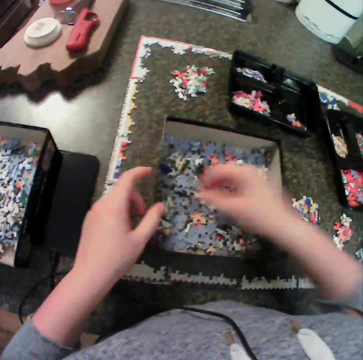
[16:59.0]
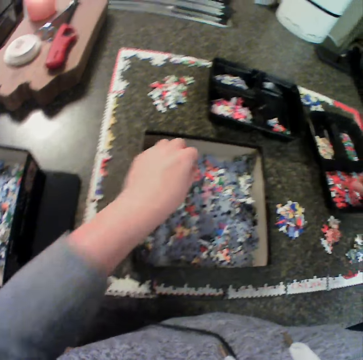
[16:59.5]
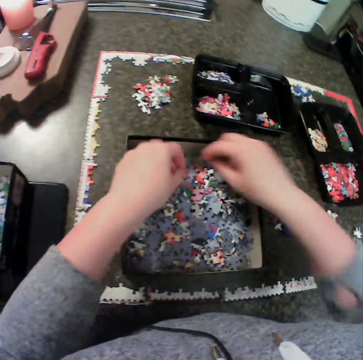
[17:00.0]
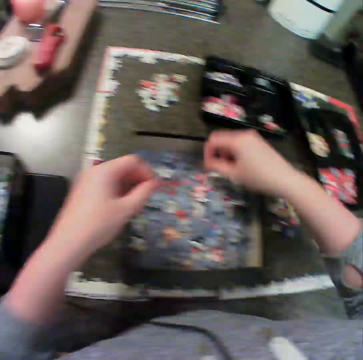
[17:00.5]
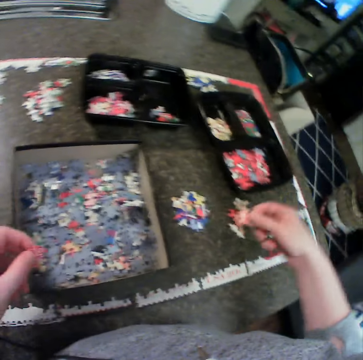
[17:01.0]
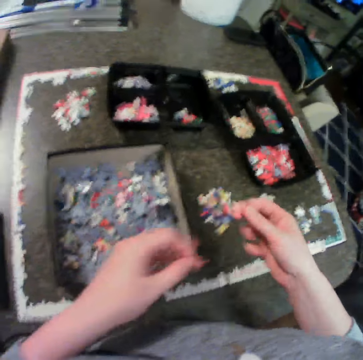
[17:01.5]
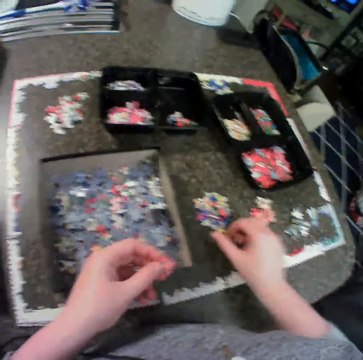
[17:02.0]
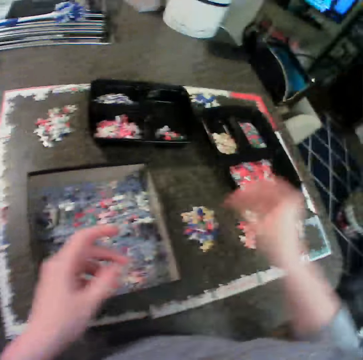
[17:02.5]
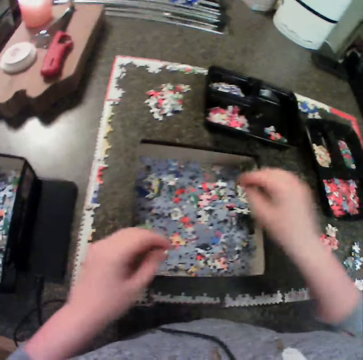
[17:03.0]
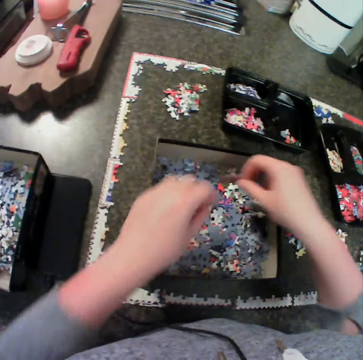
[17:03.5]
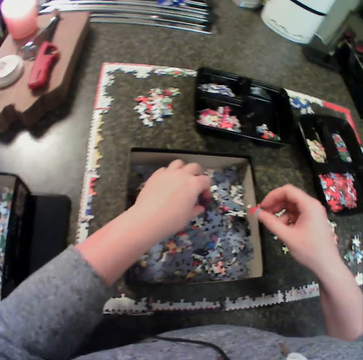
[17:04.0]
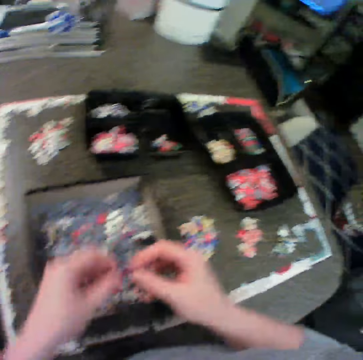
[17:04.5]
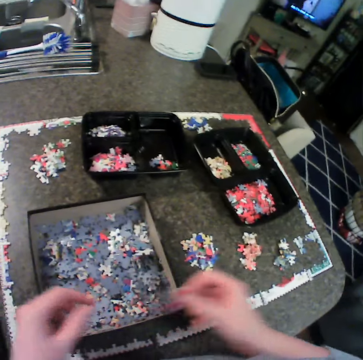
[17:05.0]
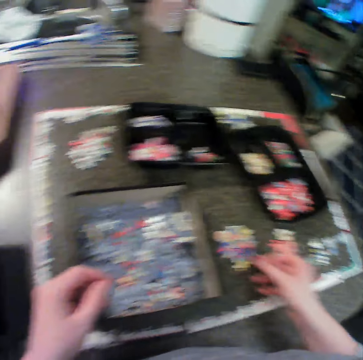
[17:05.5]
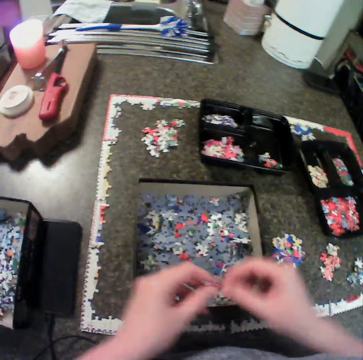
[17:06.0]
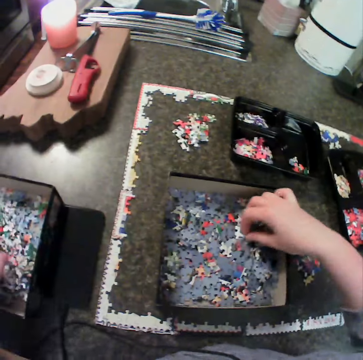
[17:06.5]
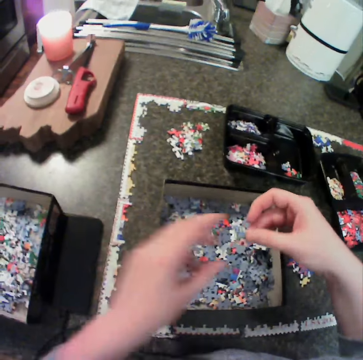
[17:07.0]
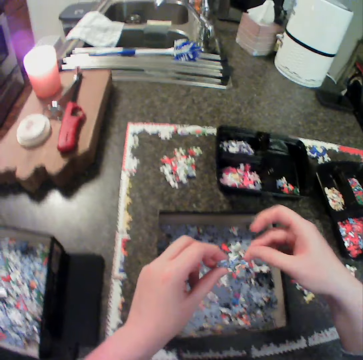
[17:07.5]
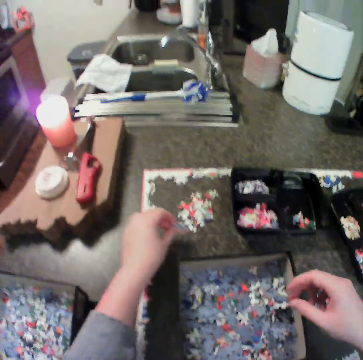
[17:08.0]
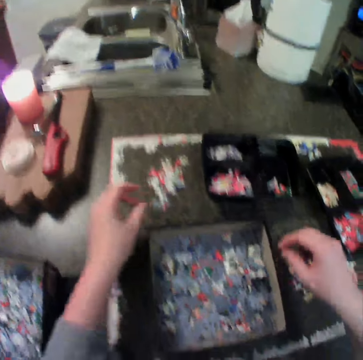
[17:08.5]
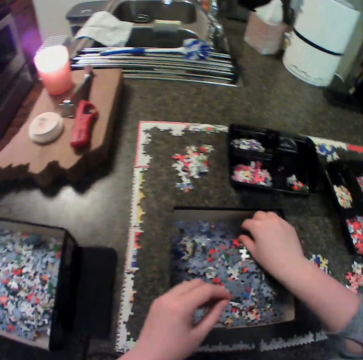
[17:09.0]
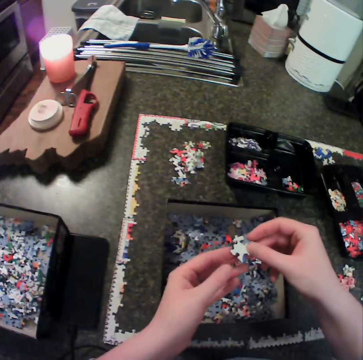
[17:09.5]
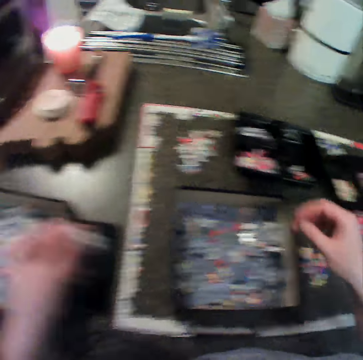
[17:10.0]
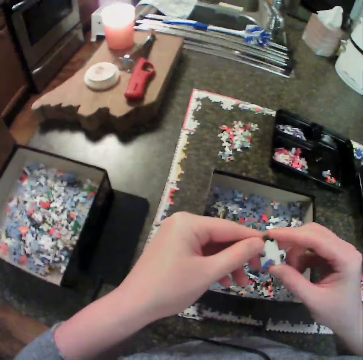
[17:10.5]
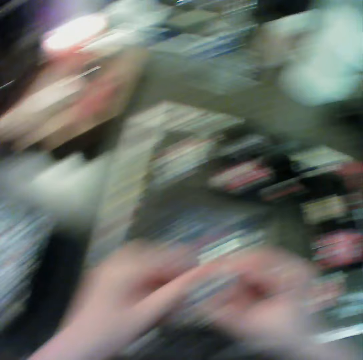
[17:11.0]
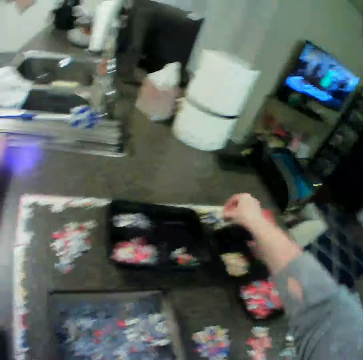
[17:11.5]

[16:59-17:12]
The camera wearer picks a jigsaw piece from the first box with her right hand. She picks a jigsaw piece from the first box with her left hand. She drops the piece in the second bowl. She picks a jigsaw piece from the first box with her right hand. She drops the piece on the table. She holds the piece with both hands. She drops the piece in the second bowl. She picks a jigsaw piece from the first box with her right hand. She picks a jigsaw piece from the first box with her left hand. She holds the piece with both hands. She drops the piece on the table. She drops the piece in the second box. She picks a jigsaw piece from the first box with her right hand. She holds the piece with both hands. She drops the piece on the table. She picks a jigsaw piece from the first box with her right hand. She holds the piece with both hands.

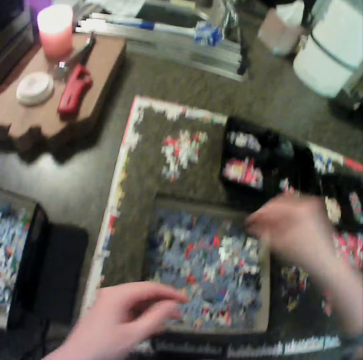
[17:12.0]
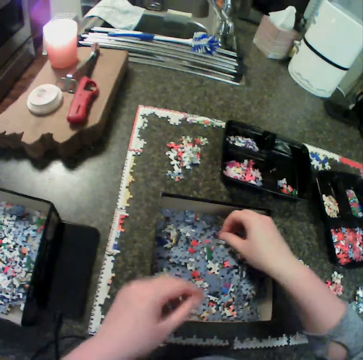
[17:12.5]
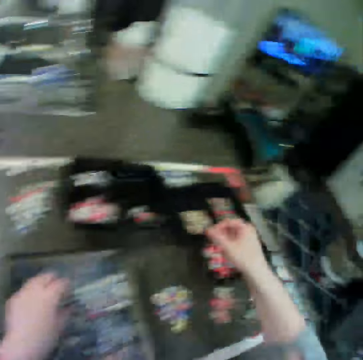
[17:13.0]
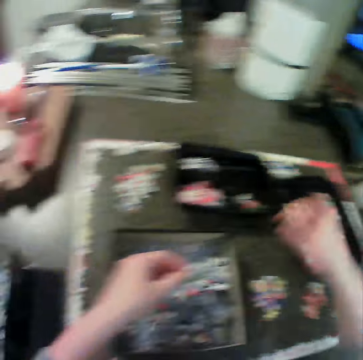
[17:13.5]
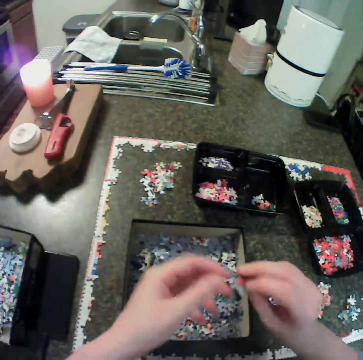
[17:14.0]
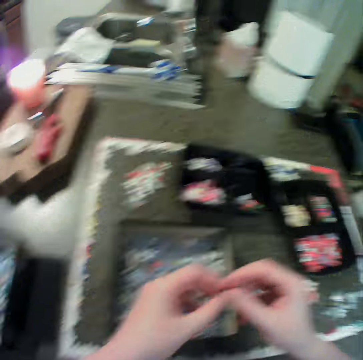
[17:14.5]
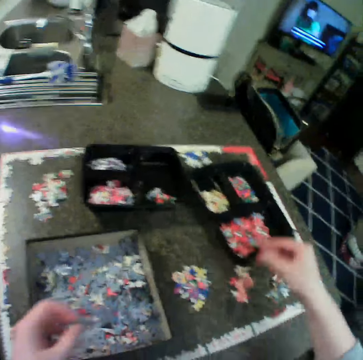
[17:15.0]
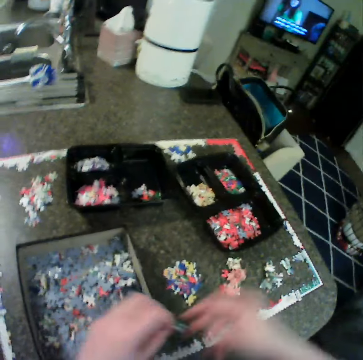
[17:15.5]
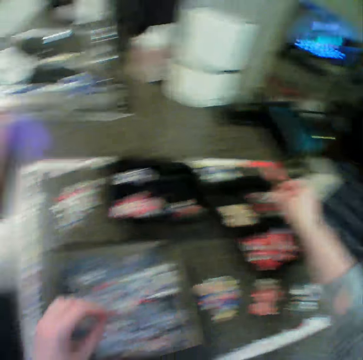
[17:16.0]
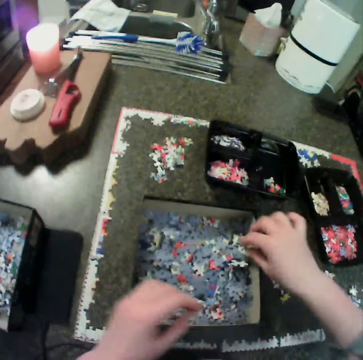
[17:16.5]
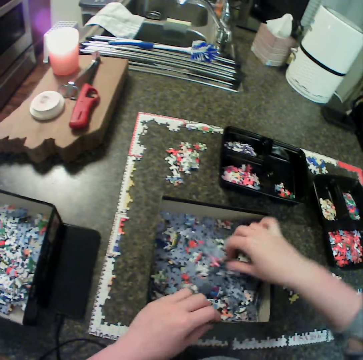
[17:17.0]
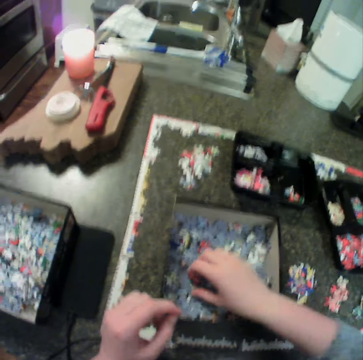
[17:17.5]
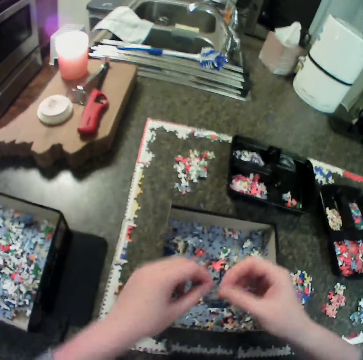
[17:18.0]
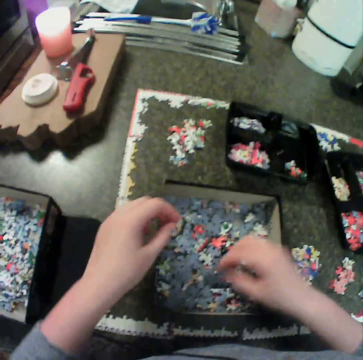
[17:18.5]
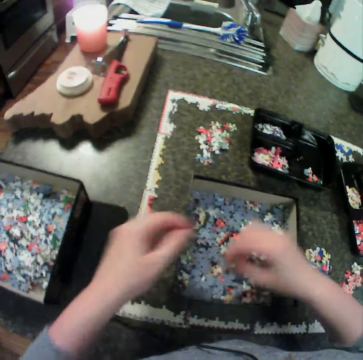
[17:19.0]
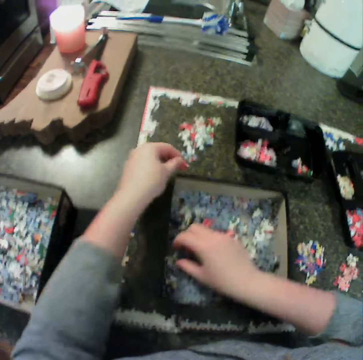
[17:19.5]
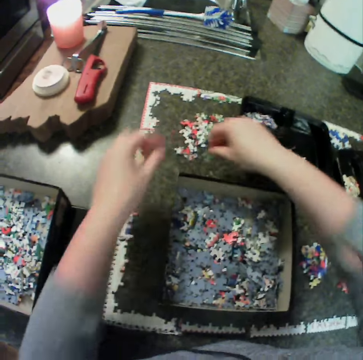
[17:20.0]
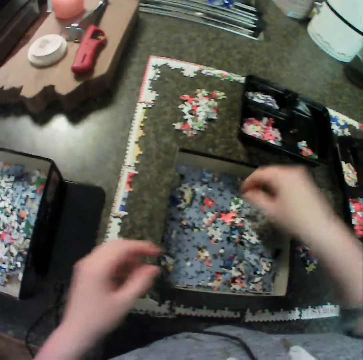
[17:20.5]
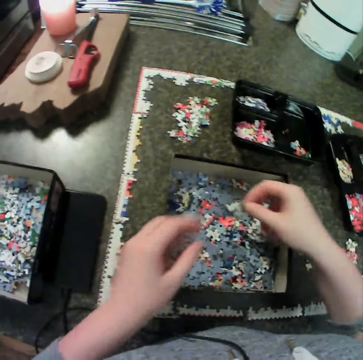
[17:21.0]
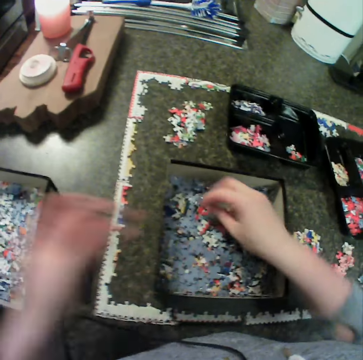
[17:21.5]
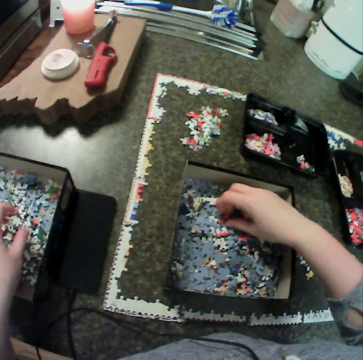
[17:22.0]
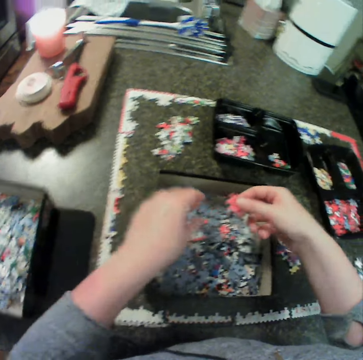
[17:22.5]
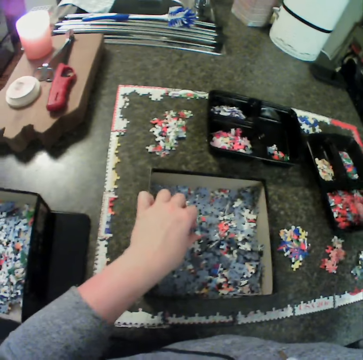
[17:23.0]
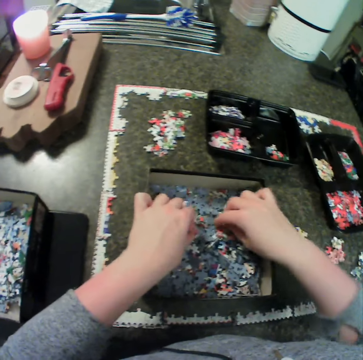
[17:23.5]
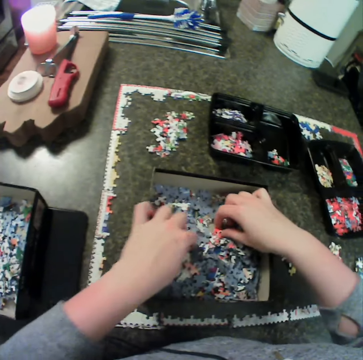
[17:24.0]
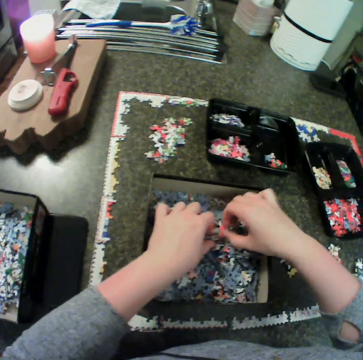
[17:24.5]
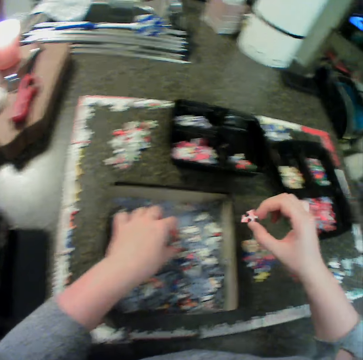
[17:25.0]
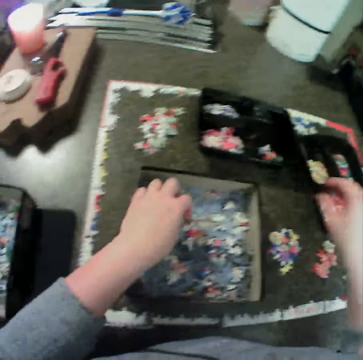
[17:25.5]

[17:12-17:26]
The camera wearer drops the piece in the second bowl. She picks a jigsaw piece from the first box with her right hand. She picks a jigsaw piece from the first box with her left hand. She drops the piece in the second bowl. She holds the piece with both hands. She drops the piece on the table. She holds the piece with both hands. She drops the piece in the second bowl. She moves the pieces in the first box. She picks a jigsaw piece from the first box with her right hand. She holds the piece with both hands. She picks a jigsaw piece from the first box with her right hand. She holds the piece with both hands. She picks a jigsaw piece from the first box with her right hand. She drops the piece on the table. She drops the piece on the table. She picks a jigsaw piece from the first box with her right hand. She holds the piece with both hands. She drops the piece in the second box. She picks a jigsaw piece from the first box with her right hand. She puts the puzzle in the box. She picks a jigsaw piece from the first box with her left hand. She picks a jigsaw piece from the first box with her right hand. She drops the piece in the second bowl.

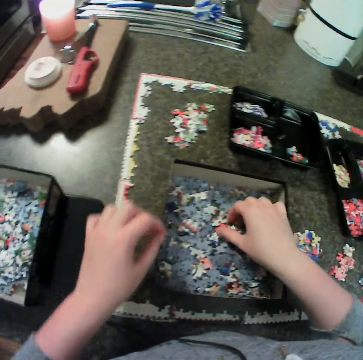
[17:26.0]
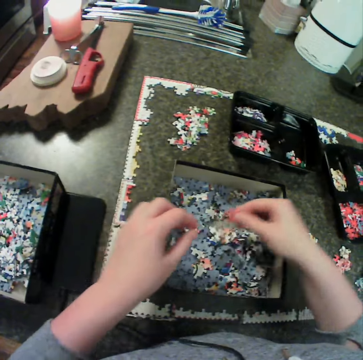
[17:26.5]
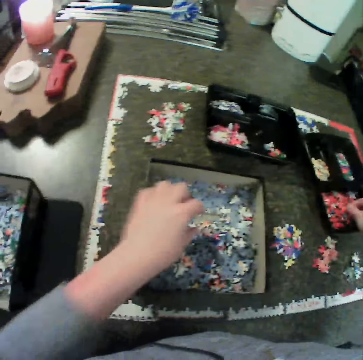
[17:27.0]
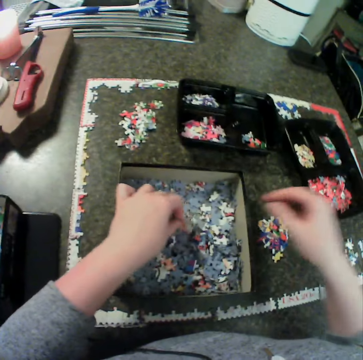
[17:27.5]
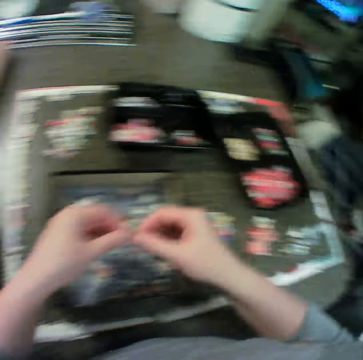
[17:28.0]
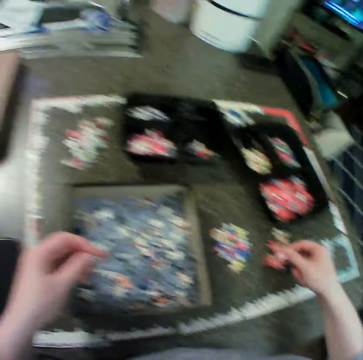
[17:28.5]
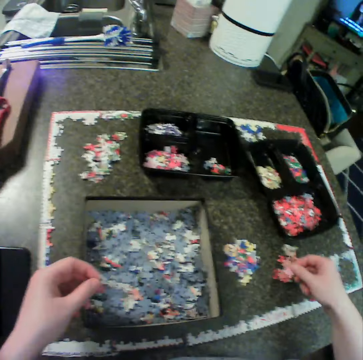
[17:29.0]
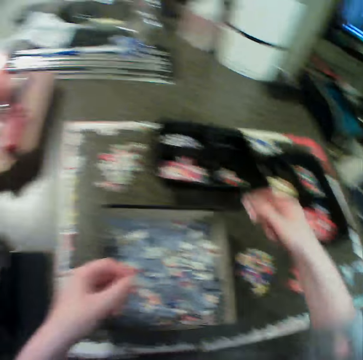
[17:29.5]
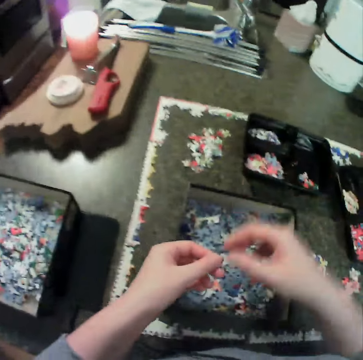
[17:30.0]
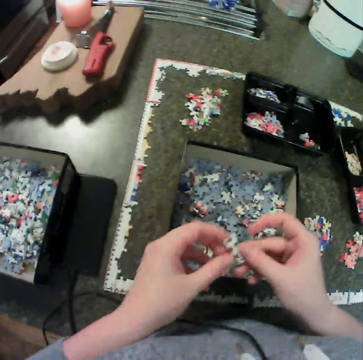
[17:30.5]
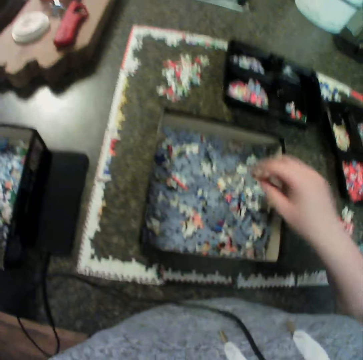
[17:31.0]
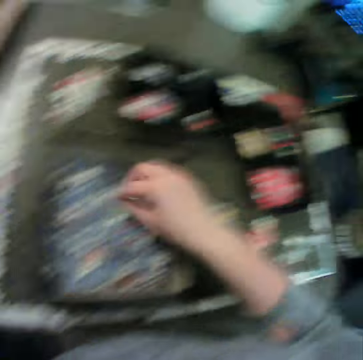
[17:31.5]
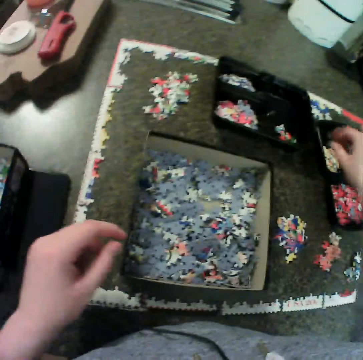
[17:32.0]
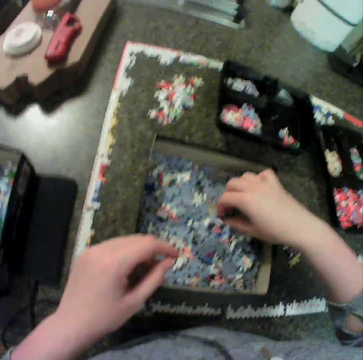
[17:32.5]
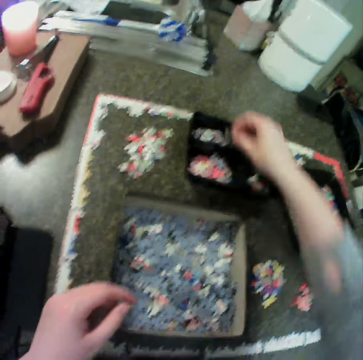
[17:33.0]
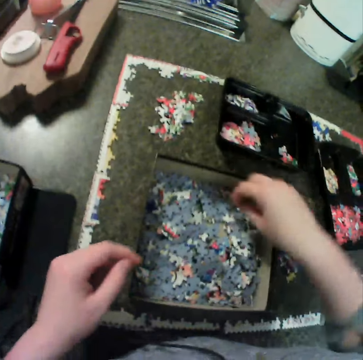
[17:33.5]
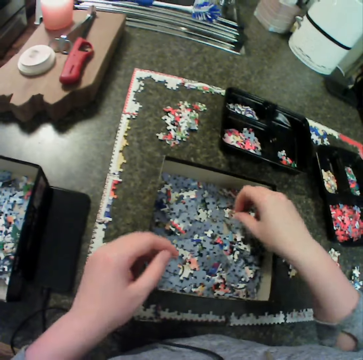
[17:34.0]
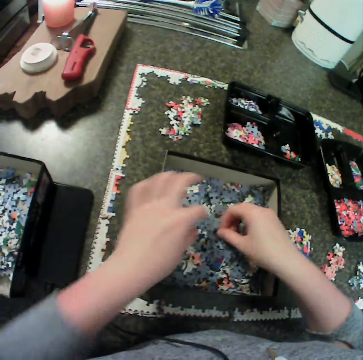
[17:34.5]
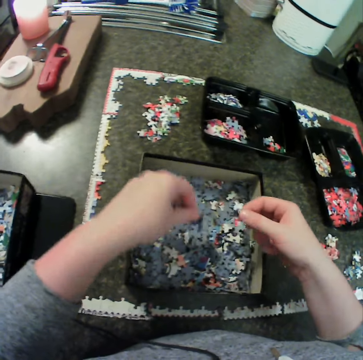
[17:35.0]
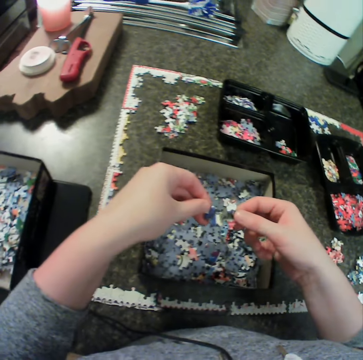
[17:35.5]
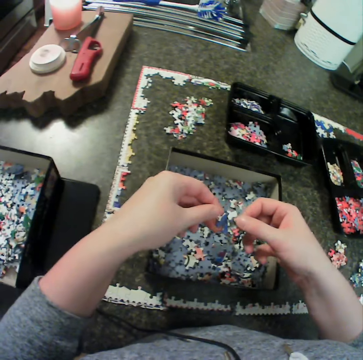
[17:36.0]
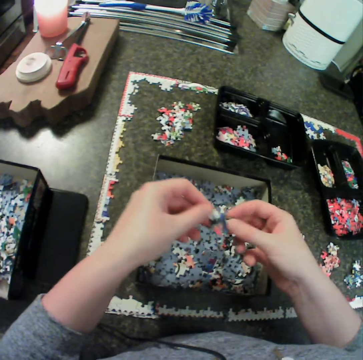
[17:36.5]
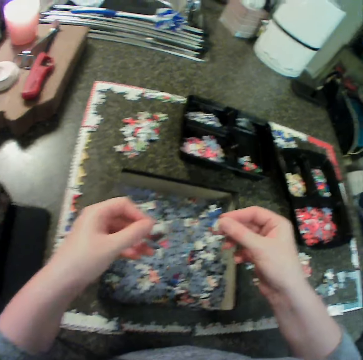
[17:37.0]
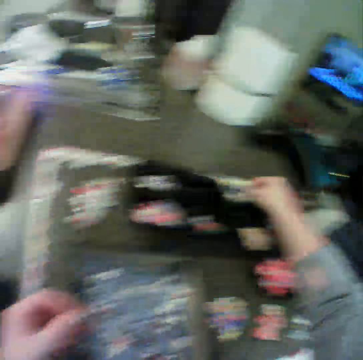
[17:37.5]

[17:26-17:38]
The camera wearer picks a jigsaw piece from the first box with her right hand. She drops the piece in the second bowl. She picks a jigsaw piece from the first box with her left hand. She holds the piece with both hands. She drops the piece in the first bowl. She holds the piece with both hands. She picks a jigsaw piece from the first box with her right hand. She drops the piece in the second bowl. She picks a jigsaw piece from the first box with her right hand. She drops the piece in the first bowl. She picks a jigsaw piece from the first box with her right hand. She picks a jigsaw piece from the first box with her left hand. She holds the pieces with both hands.
